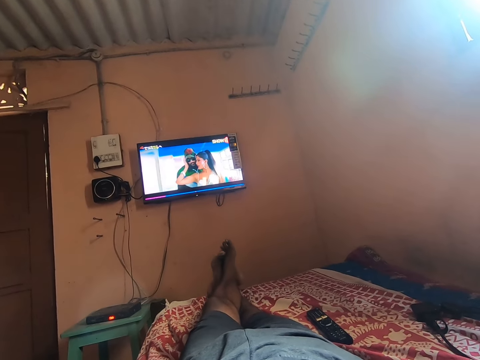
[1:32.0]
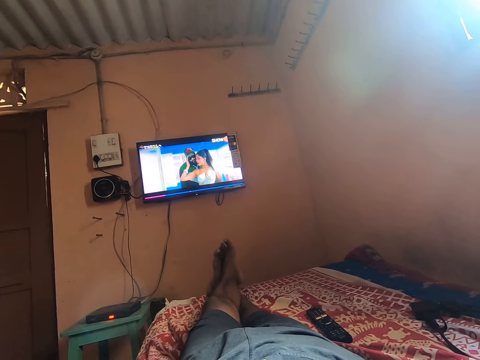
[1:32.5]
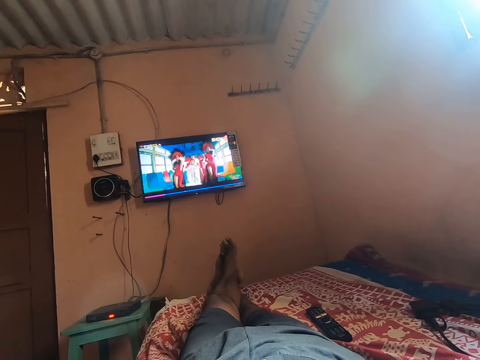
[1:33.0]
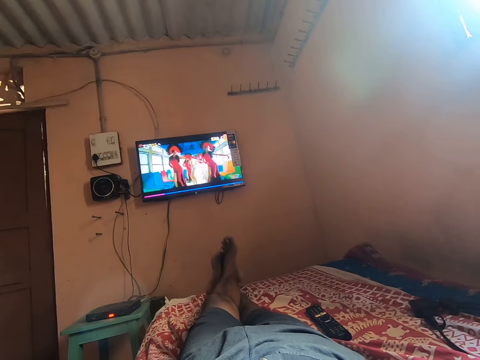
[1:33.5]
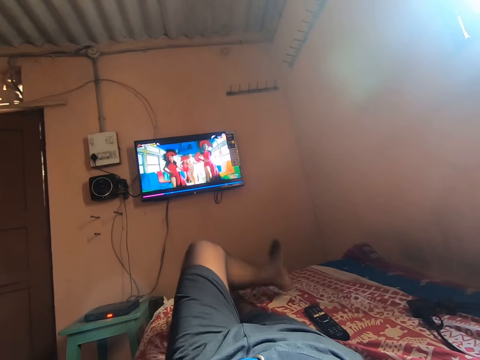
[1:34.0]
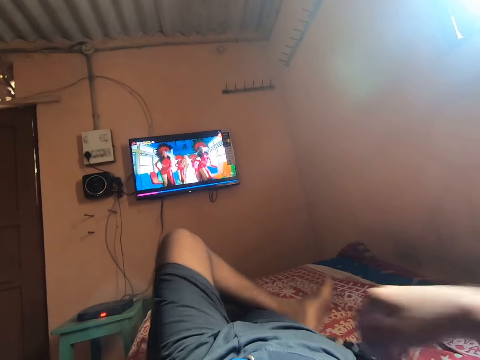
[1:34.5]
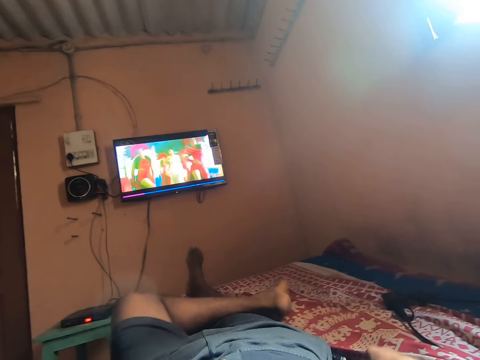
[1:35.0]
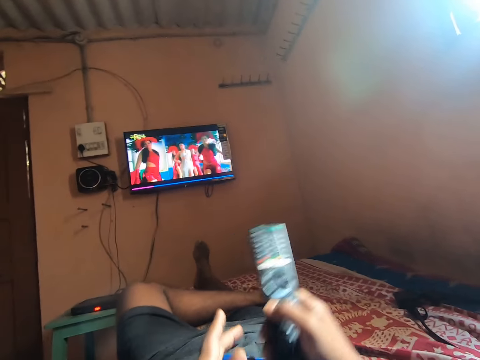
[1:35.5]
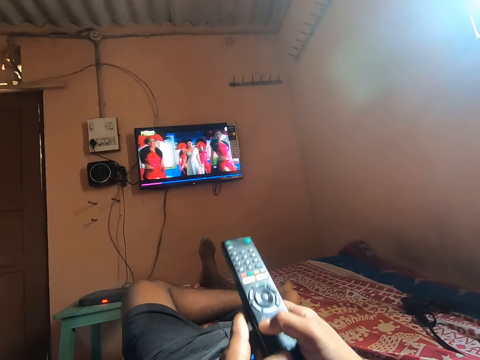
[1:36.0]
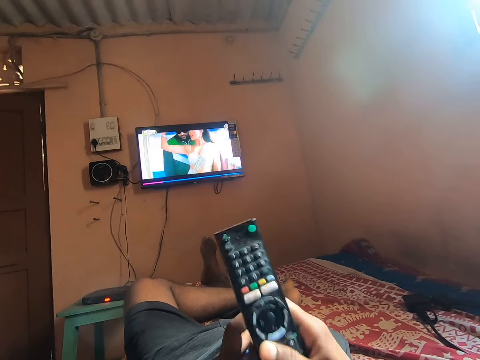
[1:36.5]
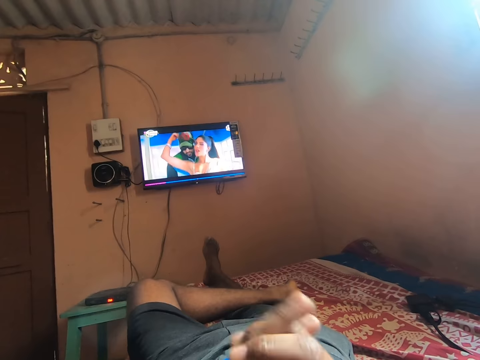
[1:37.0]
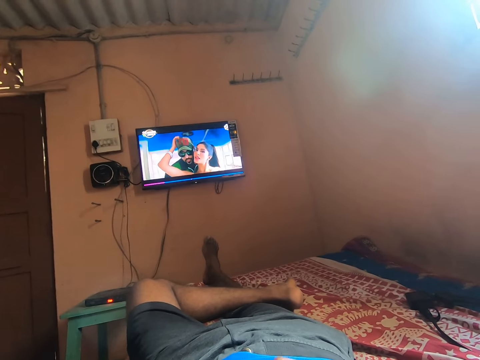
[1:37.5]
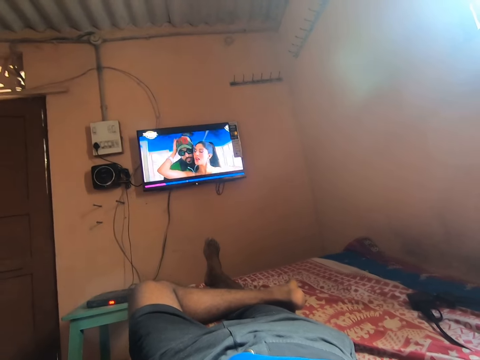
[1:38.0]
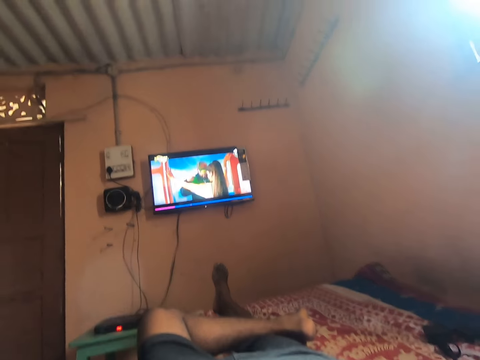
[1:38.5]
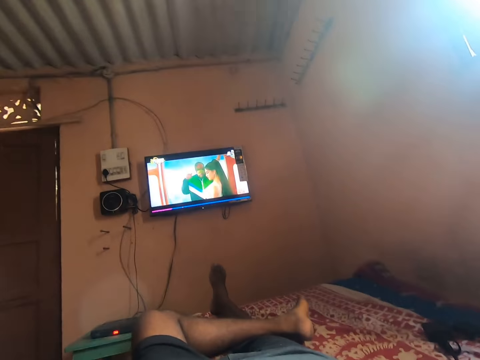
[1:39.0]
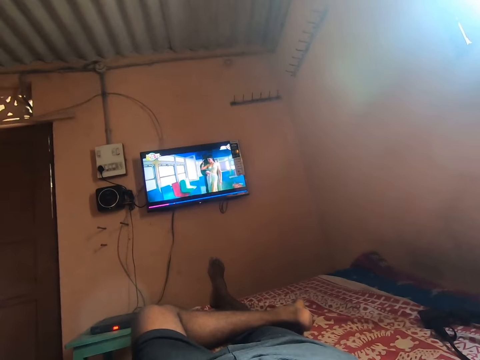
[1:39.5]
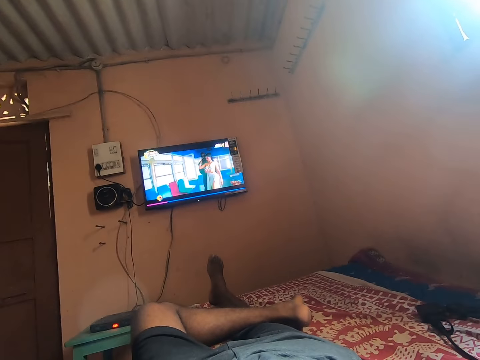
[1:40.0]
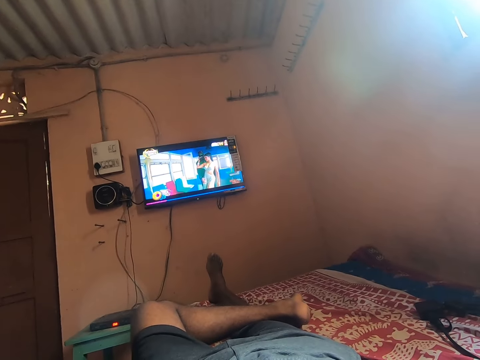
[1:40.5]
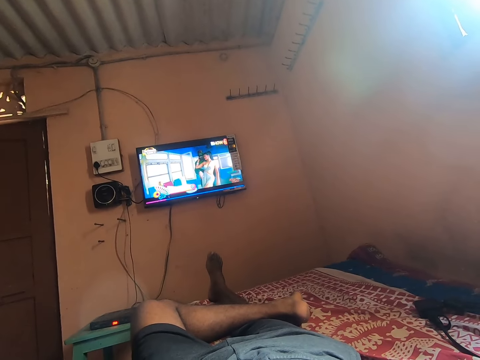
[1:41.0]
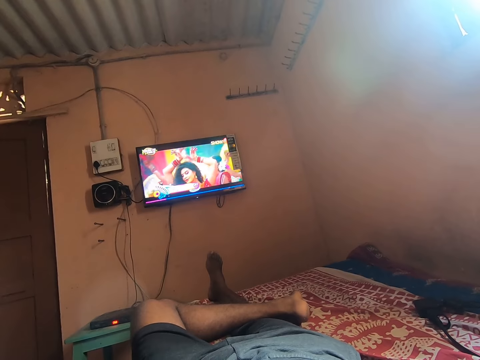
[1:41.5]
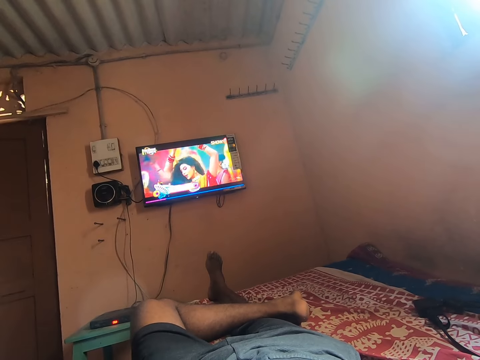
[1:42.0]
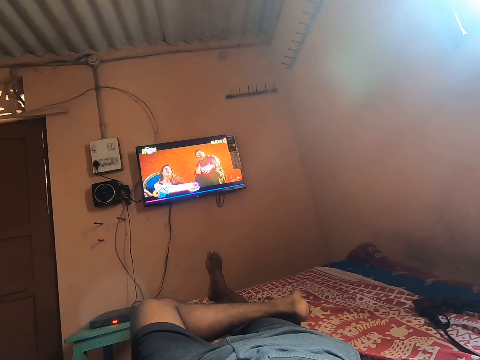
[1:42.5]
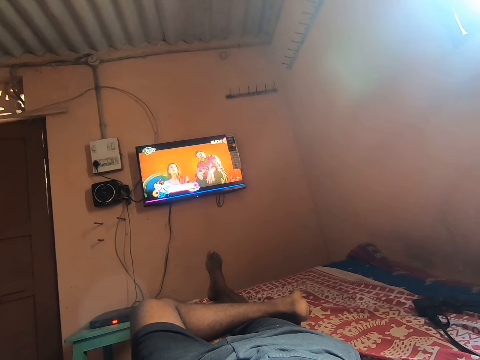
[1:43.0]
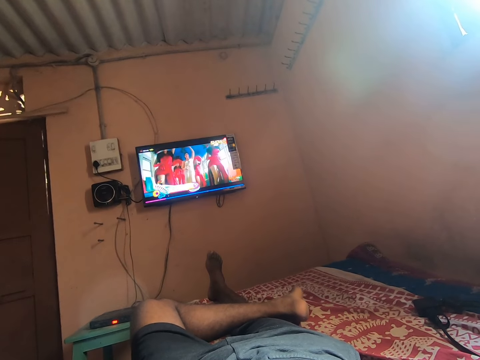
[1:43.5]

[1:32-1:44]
The camera wearer moves his leg towards his thigh. He pushes a remote controller with his left leg. He picks up the remote controller on the bed. He folds his left leg. He holds the remote controller with both his hands. He moves the remote controller towards him. He puts the remote controller on his chest. He watches the television.

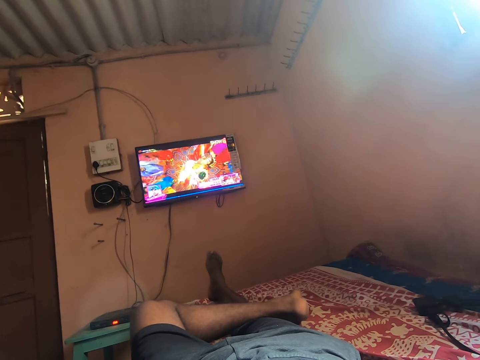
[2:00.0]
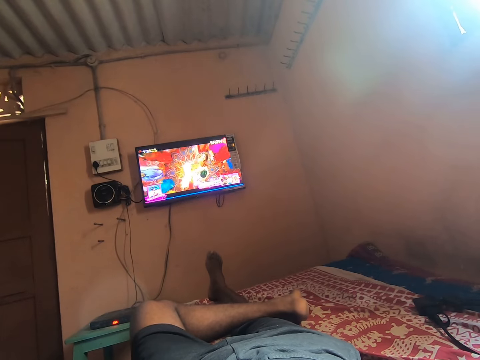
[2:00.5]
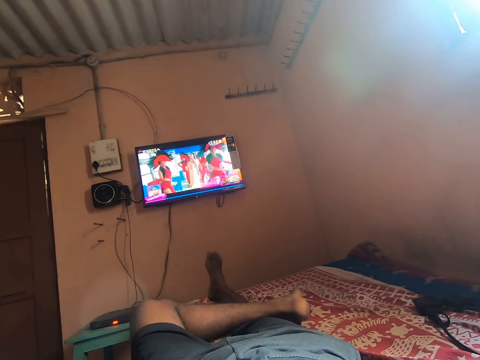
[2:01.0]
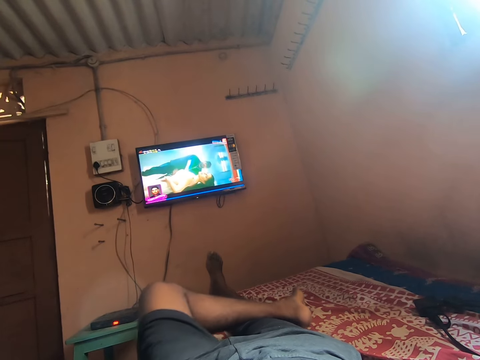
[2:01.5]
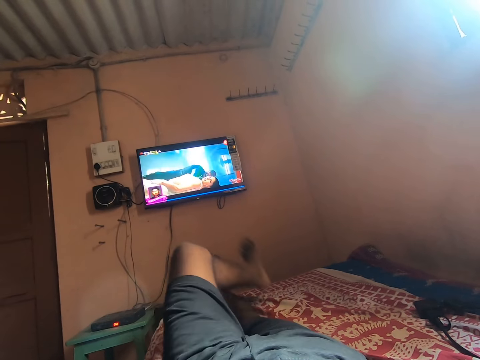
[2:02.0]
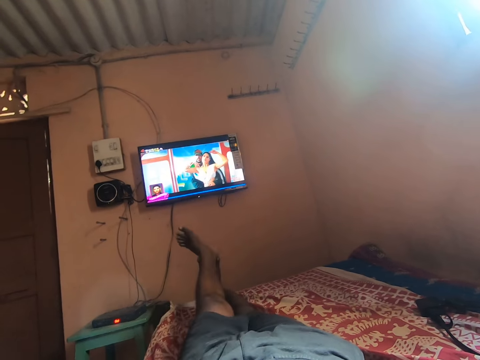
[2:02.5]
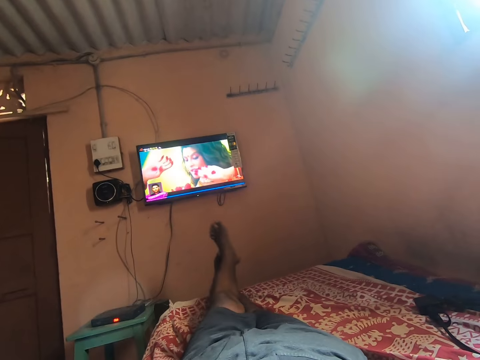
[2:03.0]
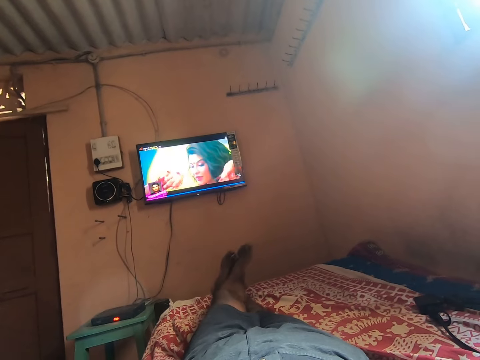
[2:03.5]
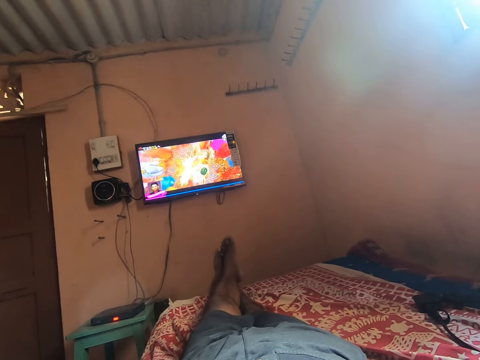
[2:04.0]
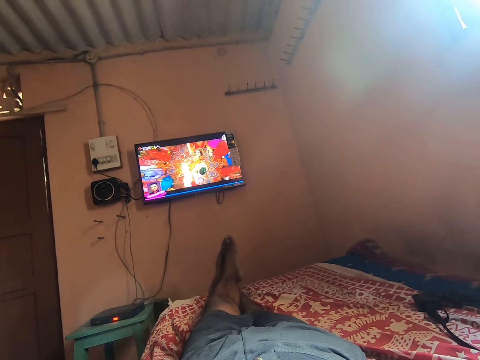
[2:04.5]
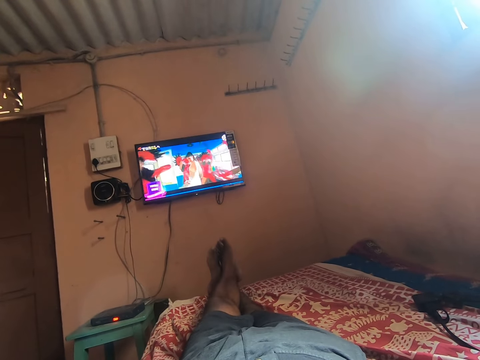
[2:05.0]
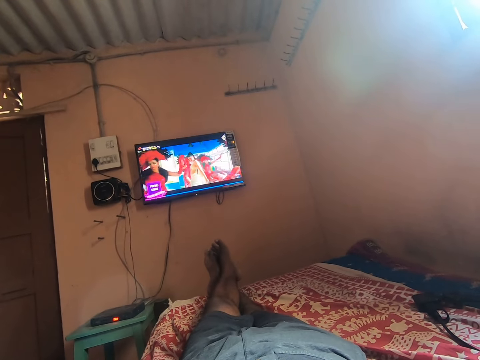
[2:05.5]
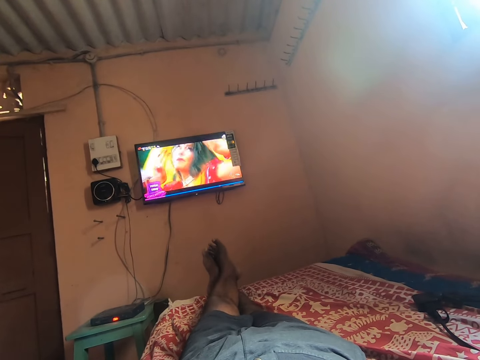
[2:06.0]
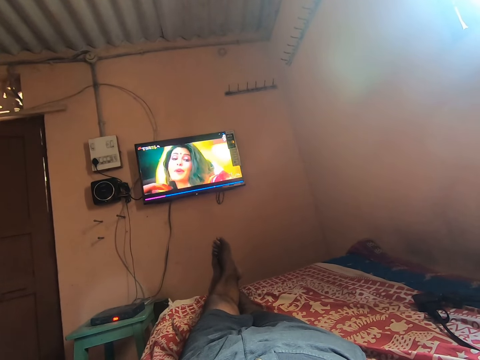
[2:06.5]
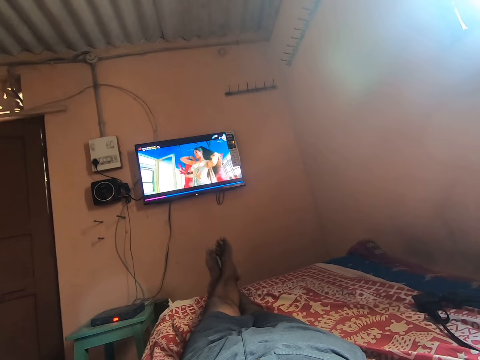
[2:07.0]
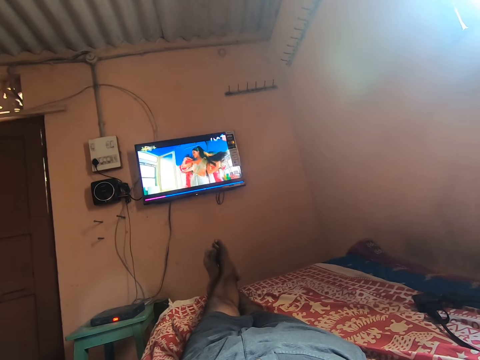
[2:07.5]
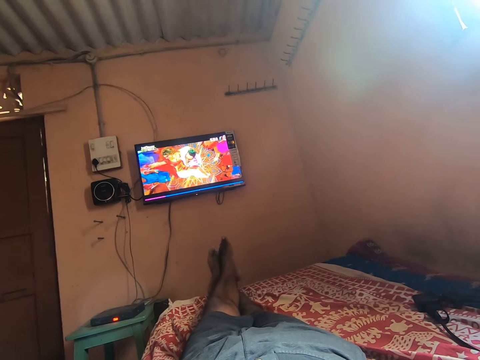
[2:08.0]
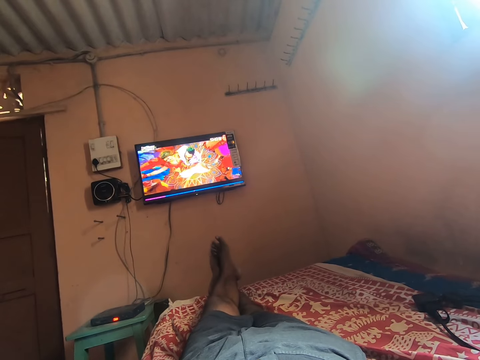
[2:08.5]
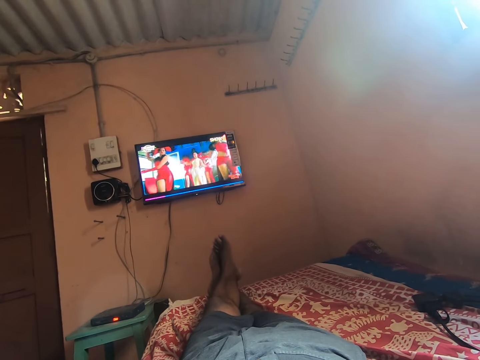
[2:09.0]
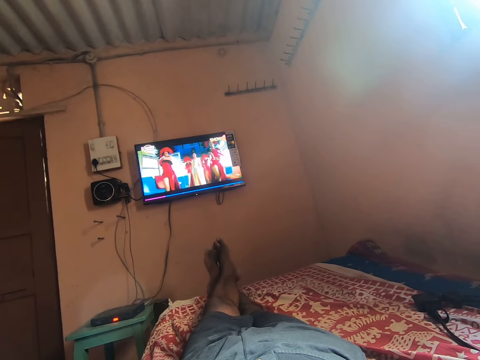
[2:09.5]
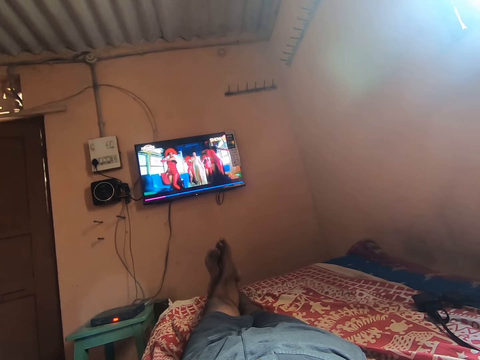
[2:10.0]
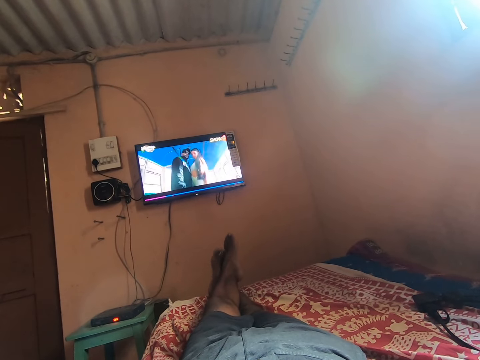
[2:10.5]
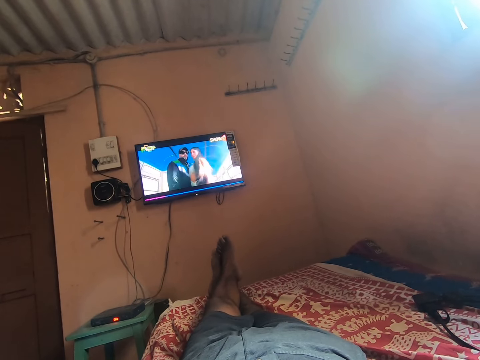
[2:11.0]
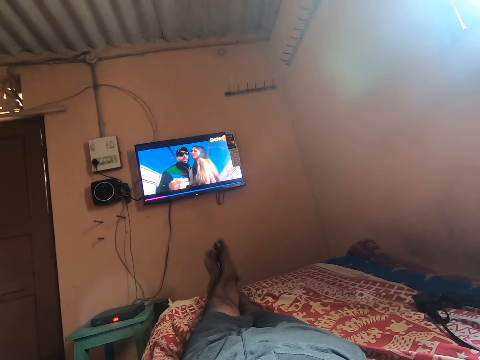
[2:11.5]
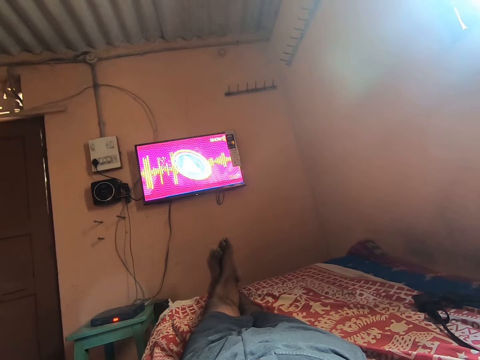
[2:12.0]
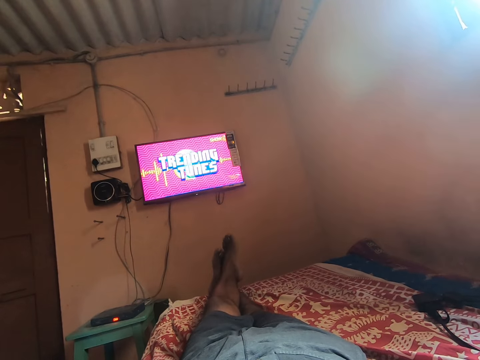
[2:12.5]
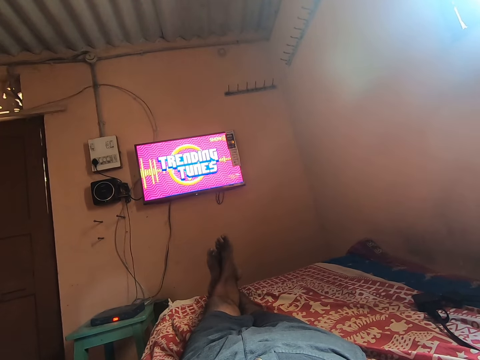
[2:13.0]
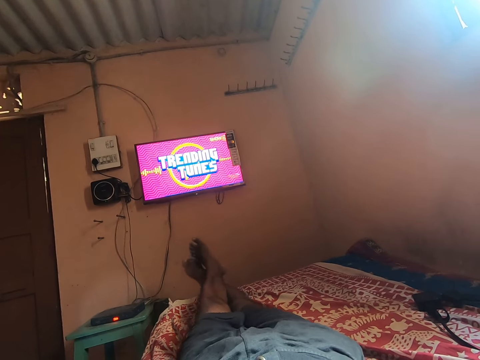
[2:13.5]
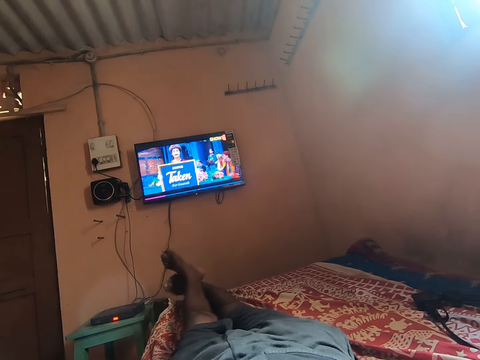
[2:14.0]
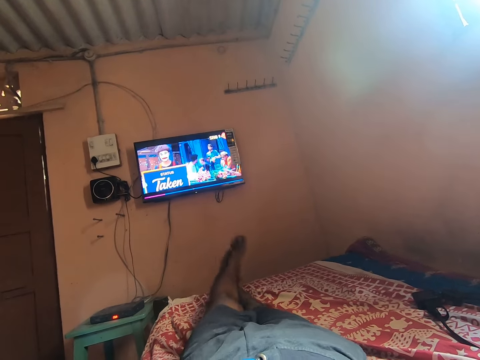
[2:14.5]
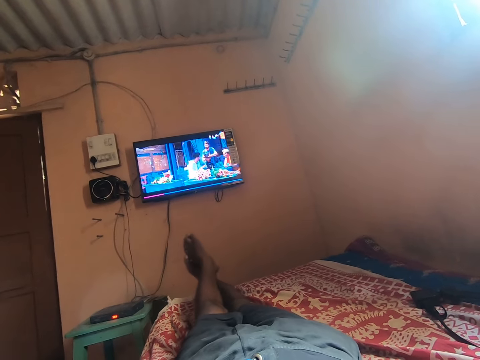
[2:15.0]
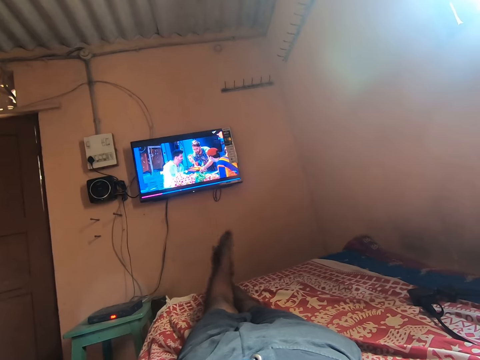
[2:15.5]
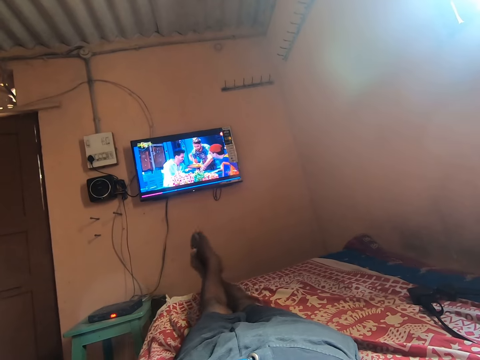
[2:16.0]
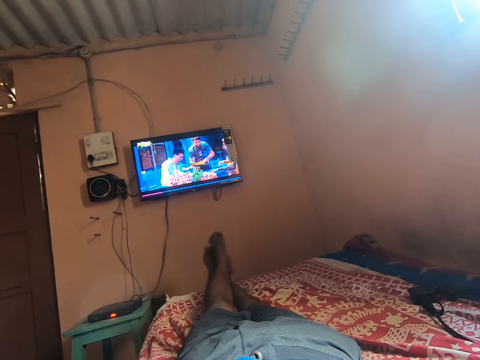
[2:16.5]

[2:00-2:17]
The camera wearer straightens his left leg forwards. He watches the television. He rubs his feet together. He swings his legs.
